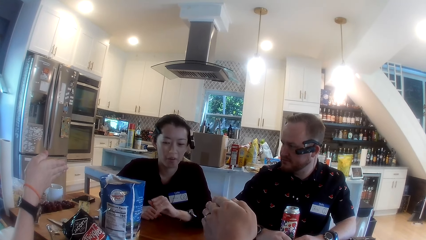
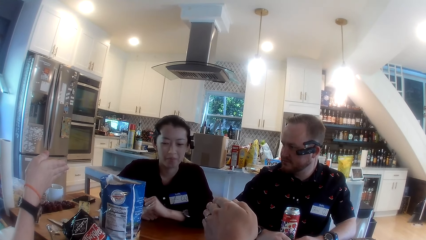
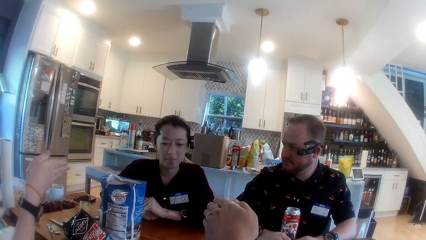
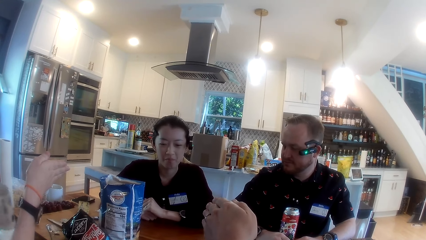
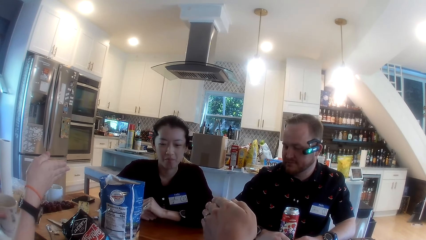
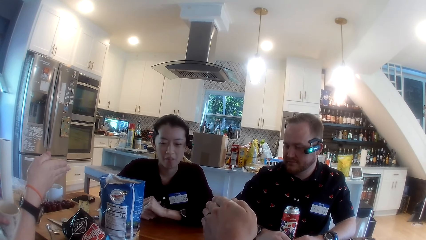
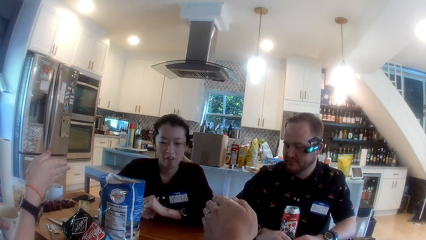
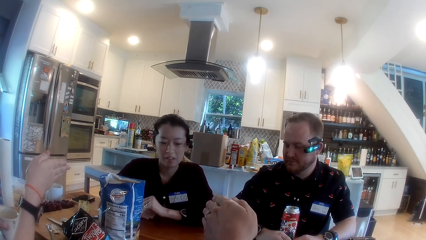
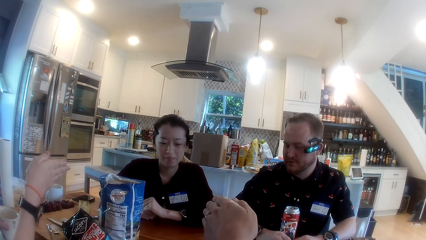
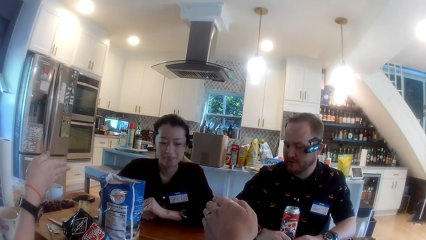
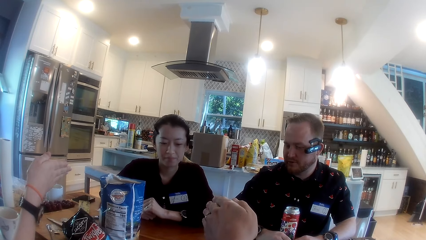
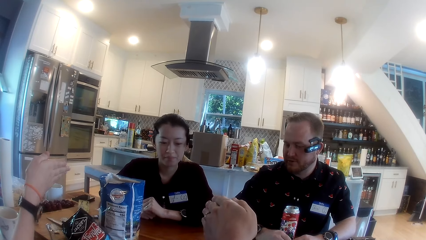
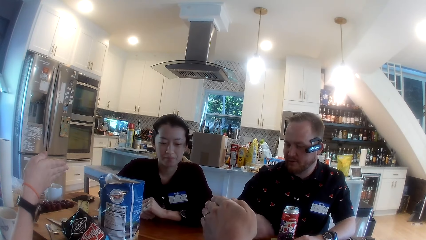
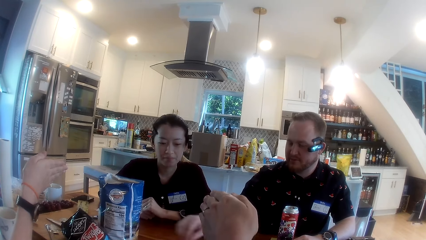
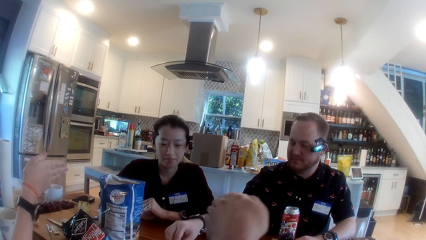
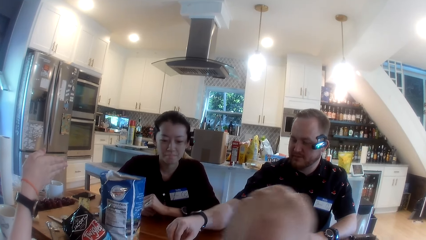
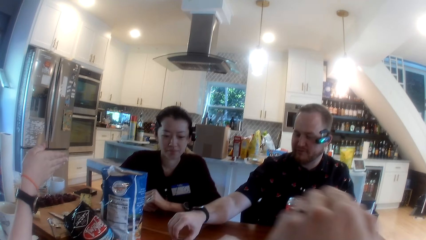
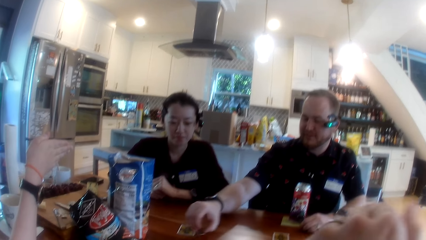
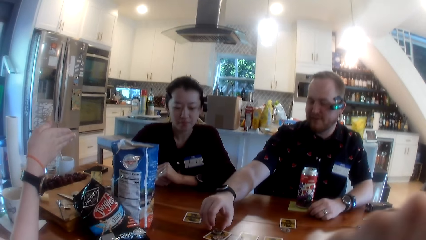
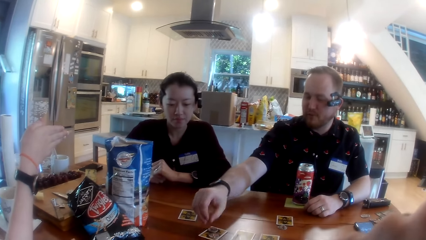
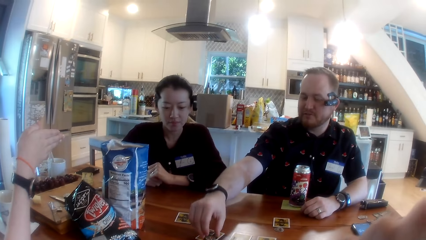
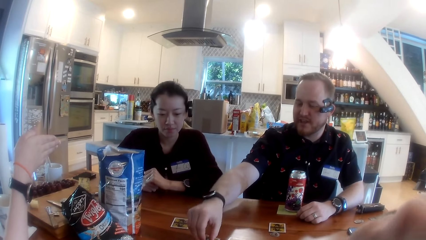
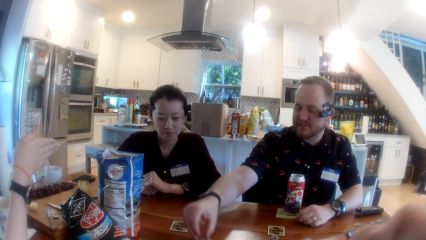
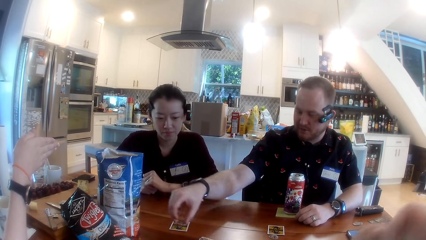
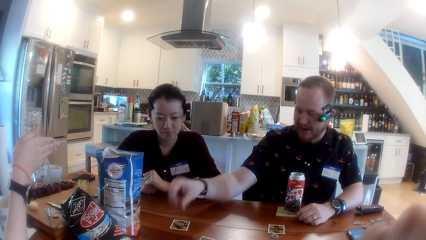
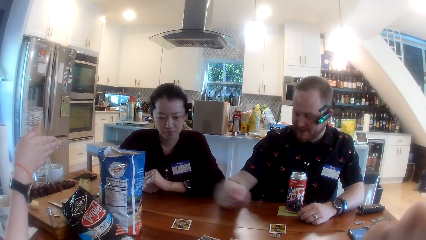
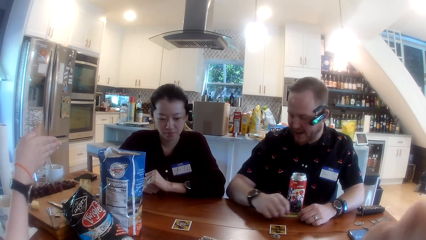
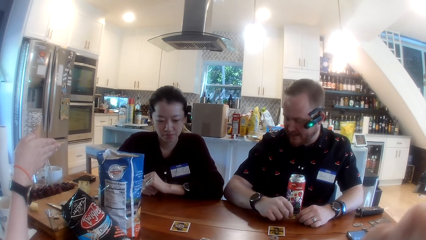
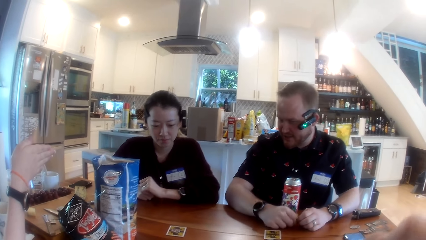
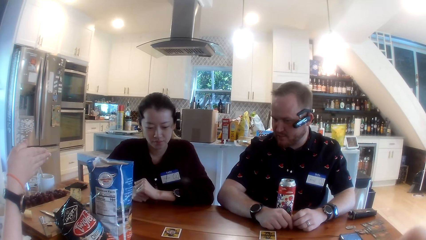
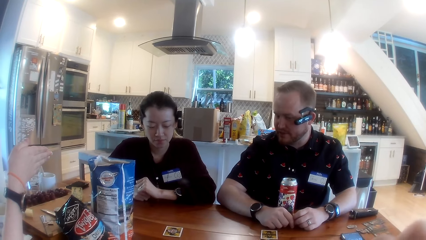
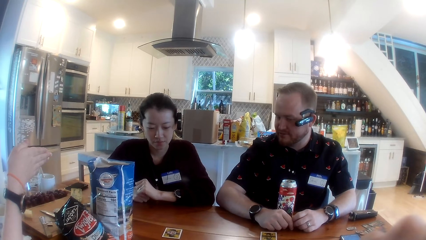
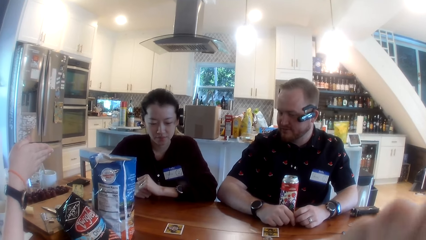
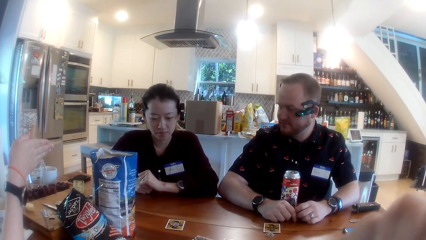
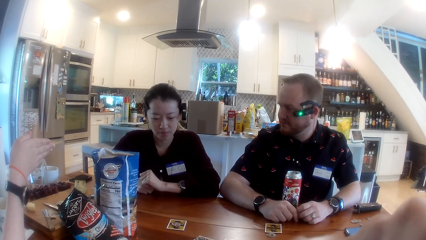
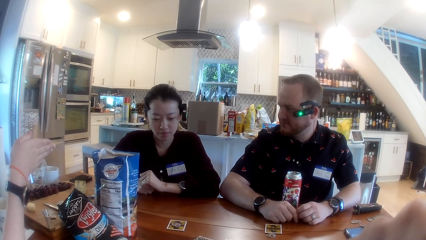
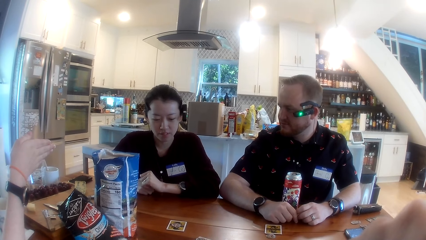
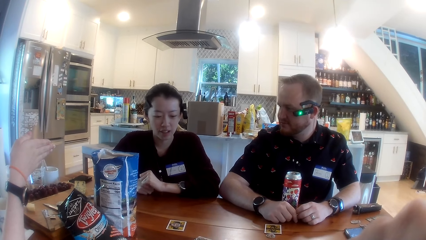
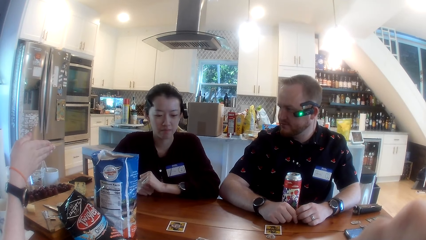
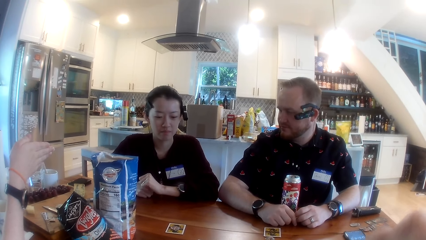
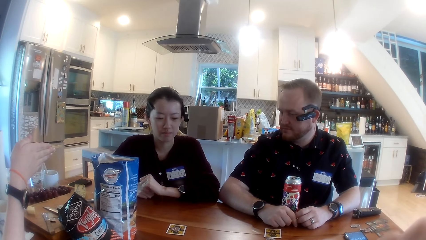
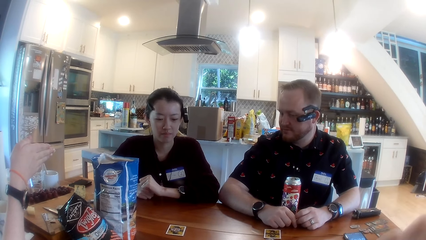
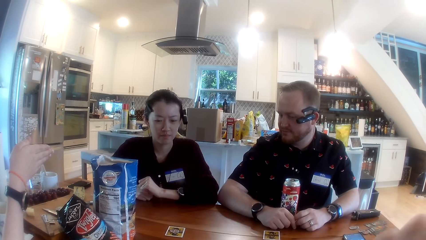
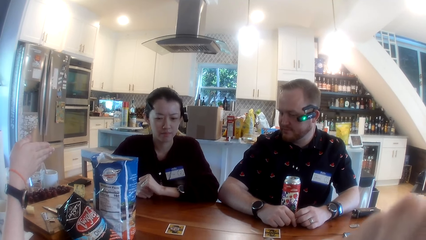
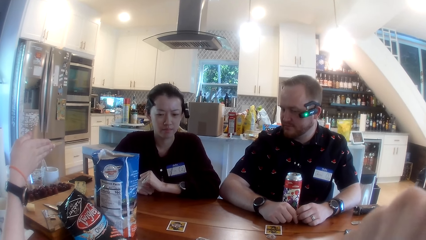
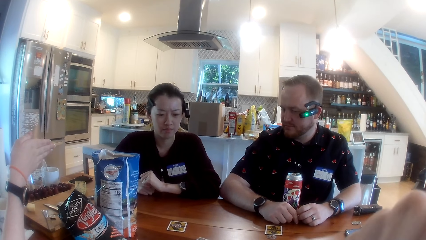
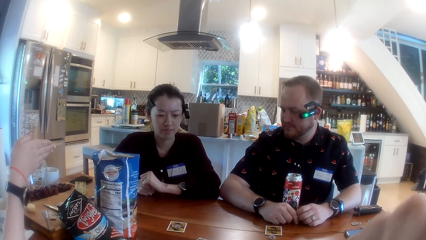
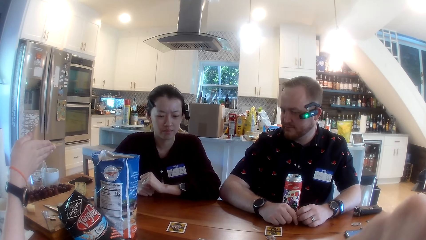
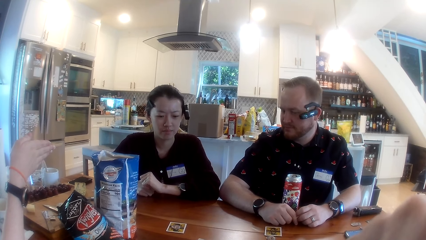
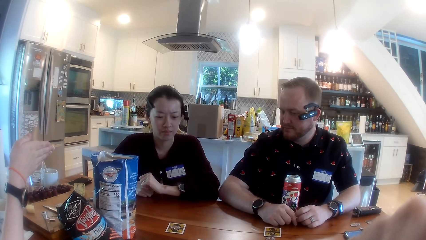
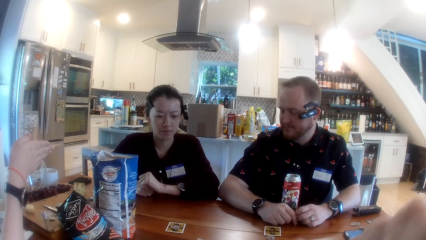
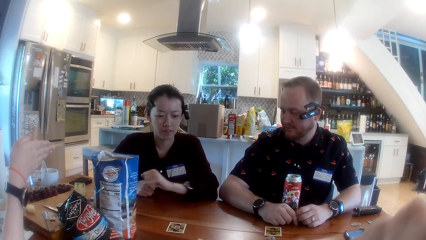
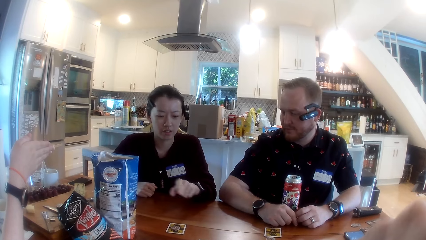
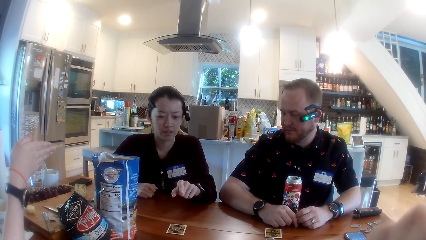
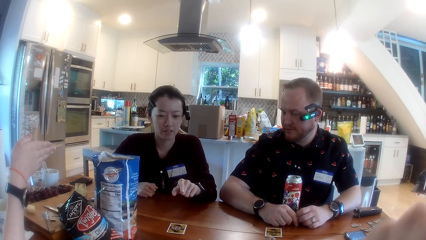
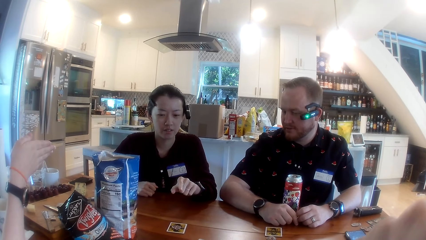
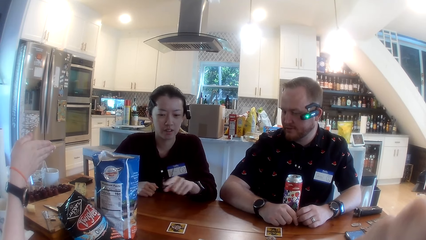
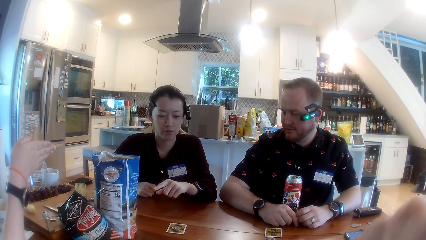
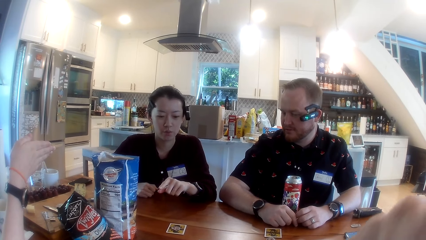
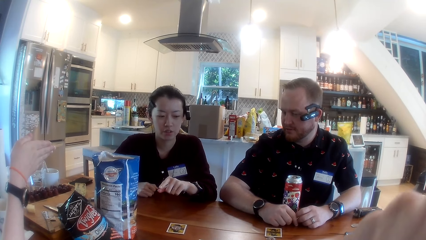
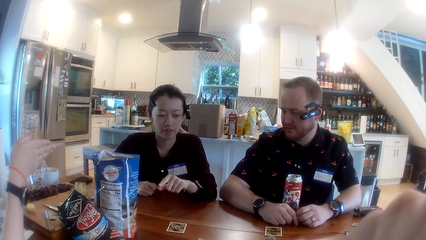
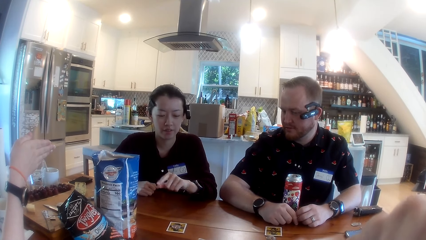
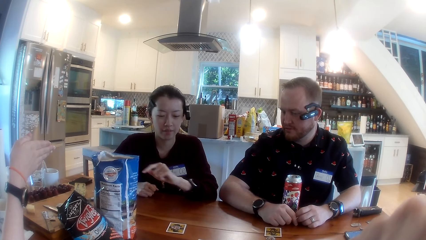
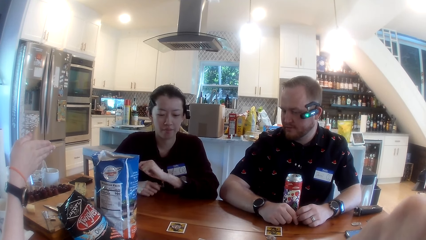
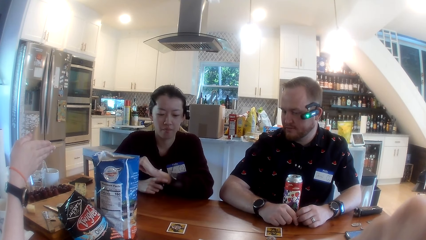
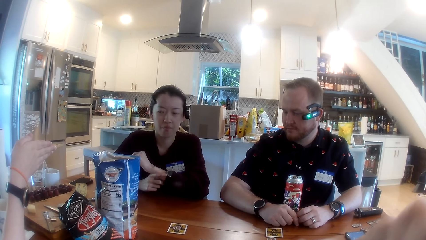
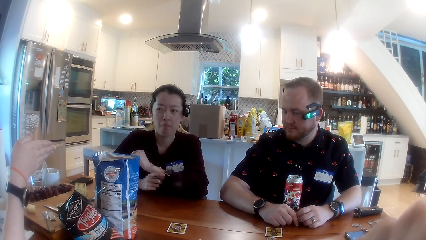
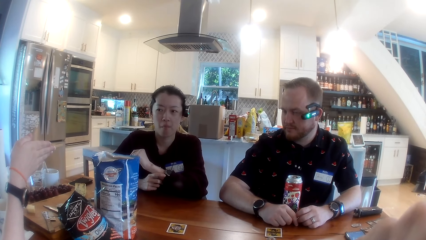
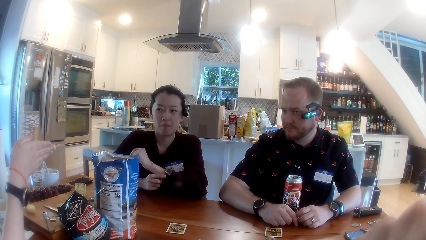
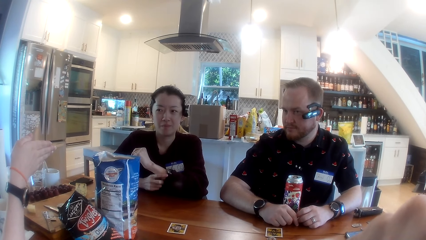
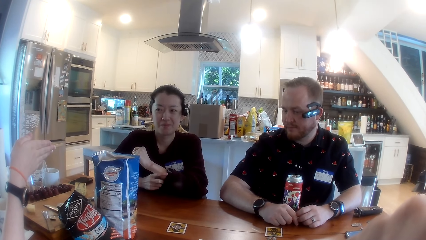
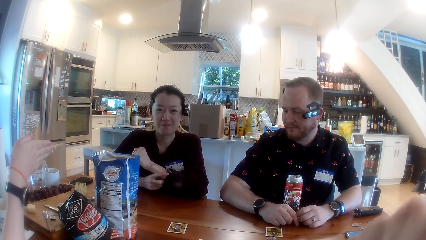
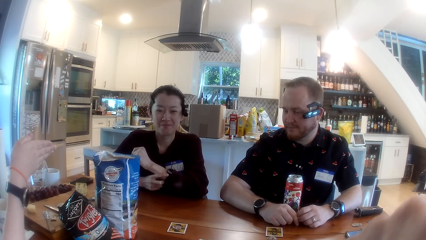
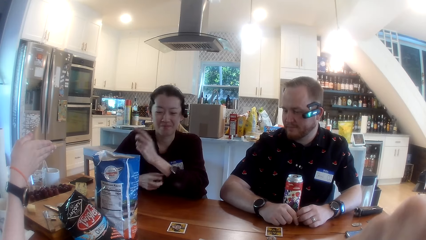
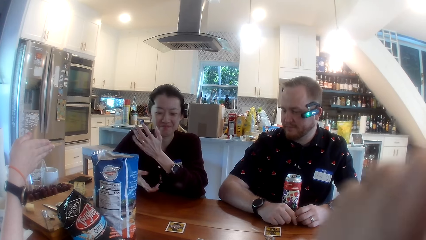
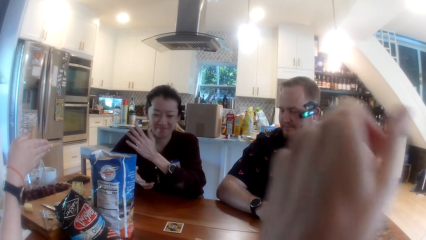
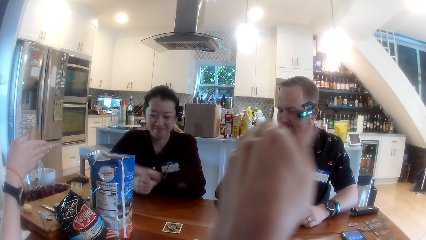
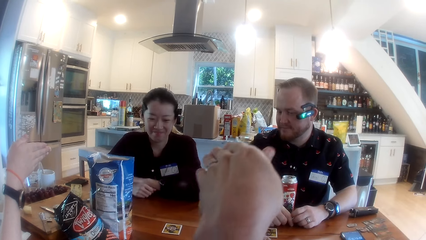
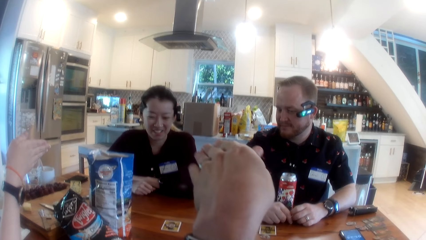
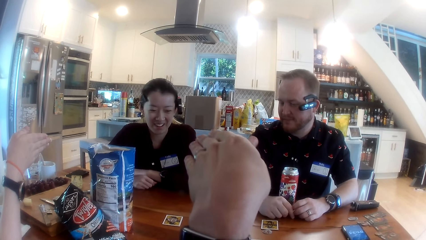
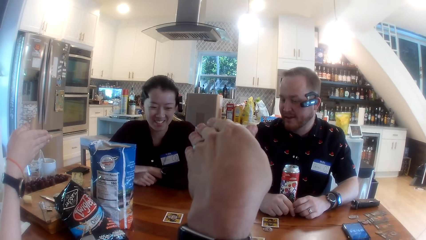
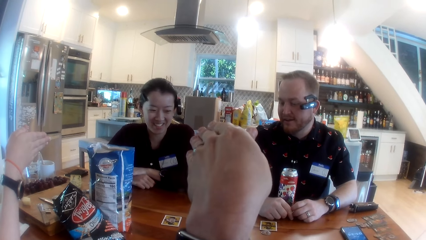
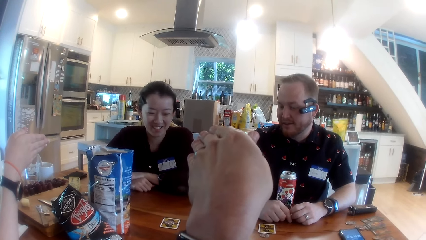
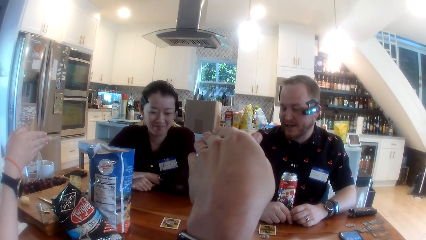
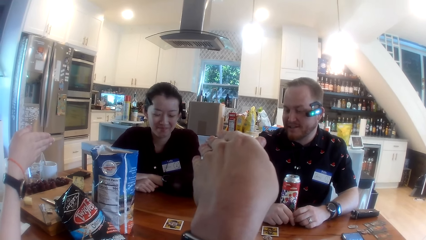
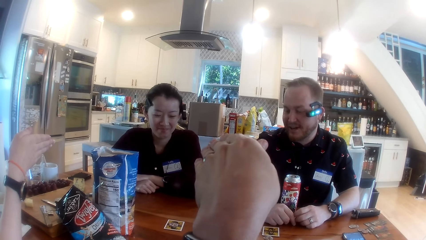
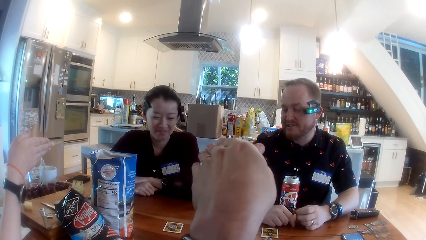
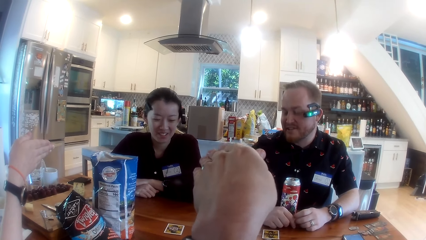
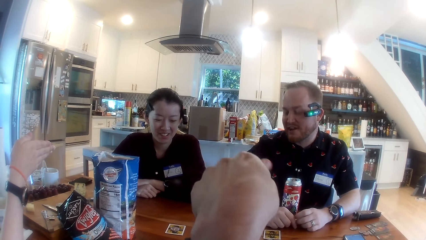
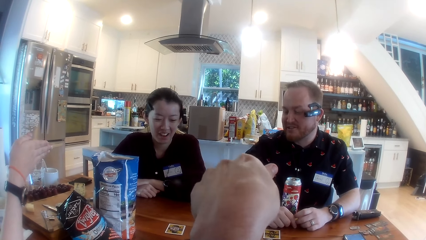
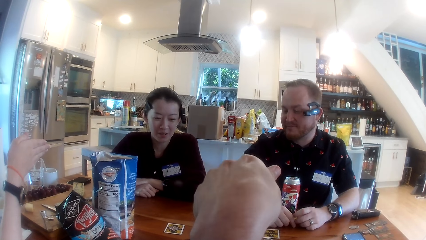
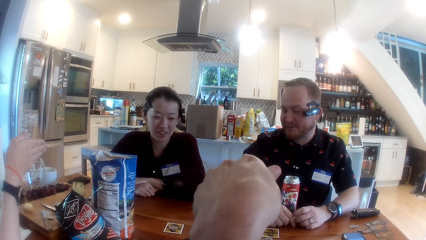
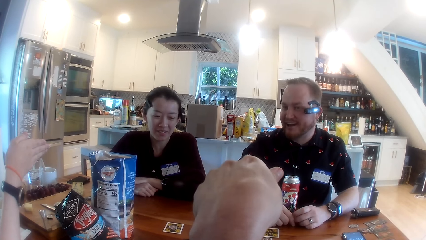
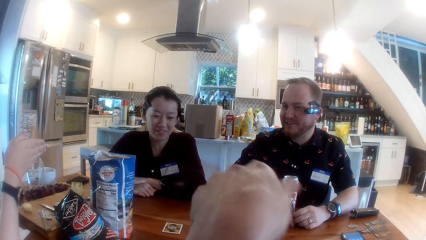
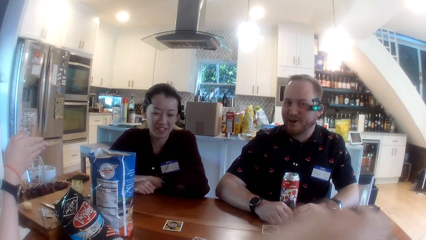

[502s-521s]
A woman drops a cup on the table with her left hand. A man adjusts a game piece on the table with his right hand. Another woman moves her hand.
